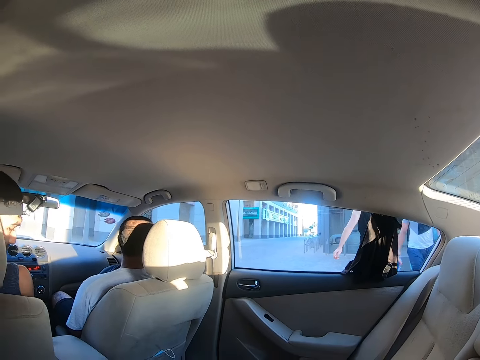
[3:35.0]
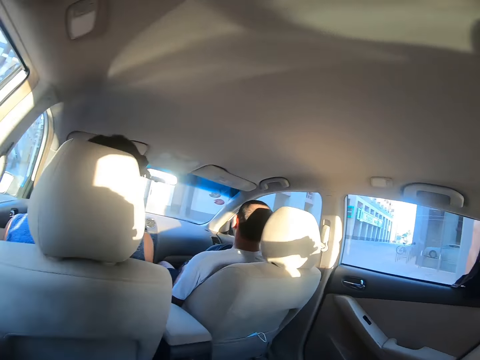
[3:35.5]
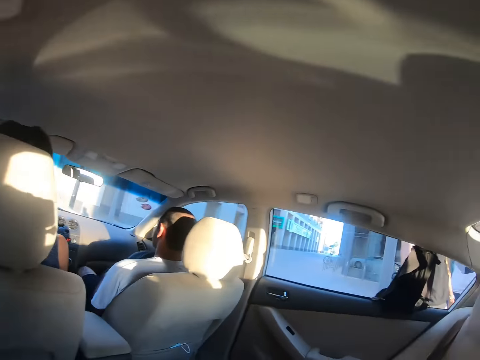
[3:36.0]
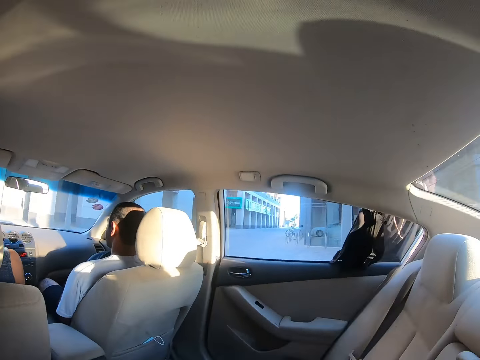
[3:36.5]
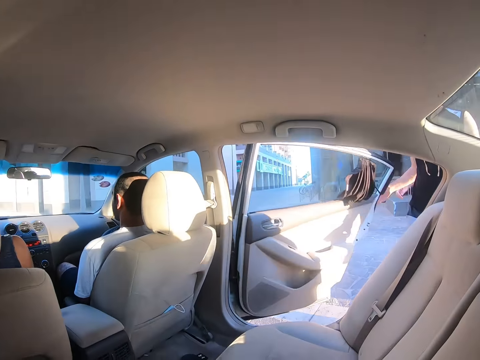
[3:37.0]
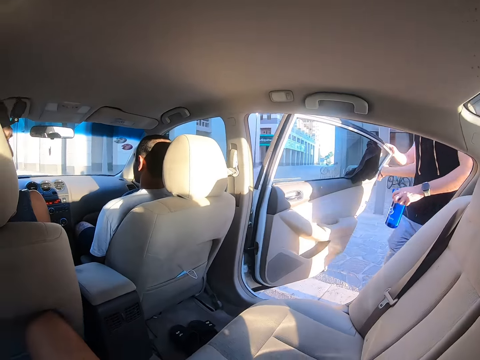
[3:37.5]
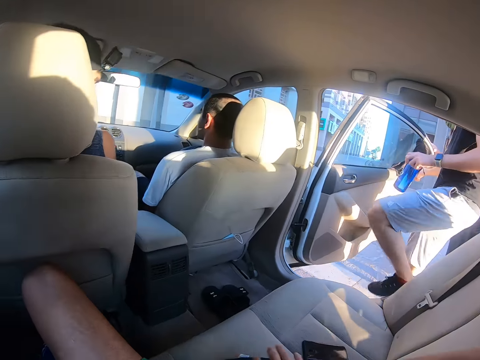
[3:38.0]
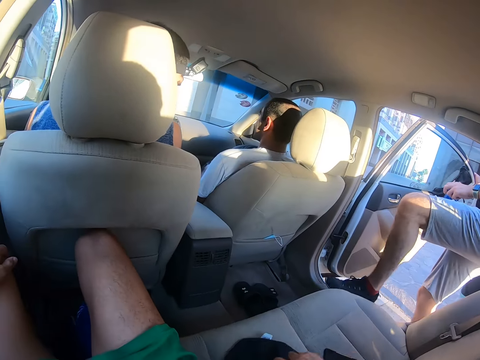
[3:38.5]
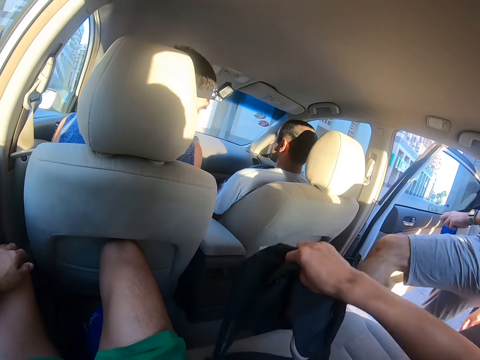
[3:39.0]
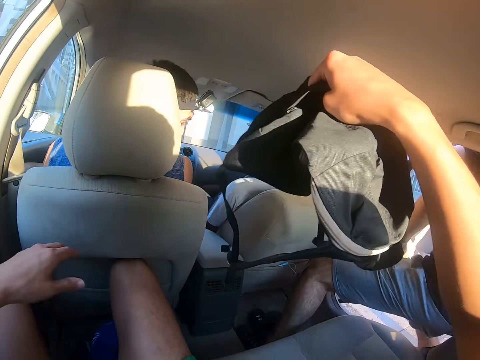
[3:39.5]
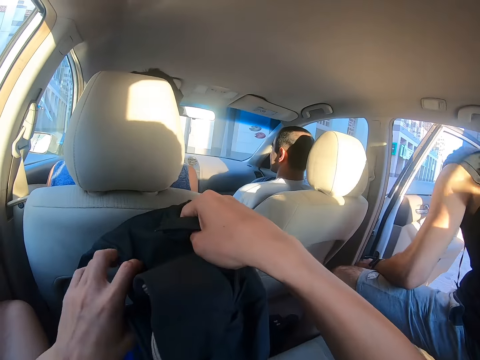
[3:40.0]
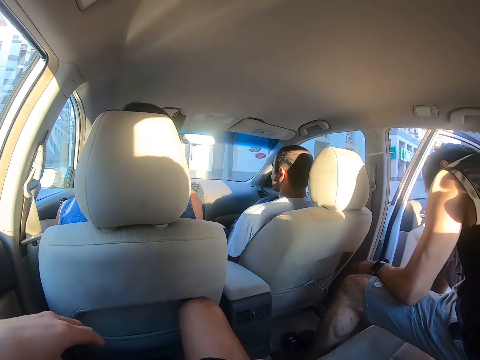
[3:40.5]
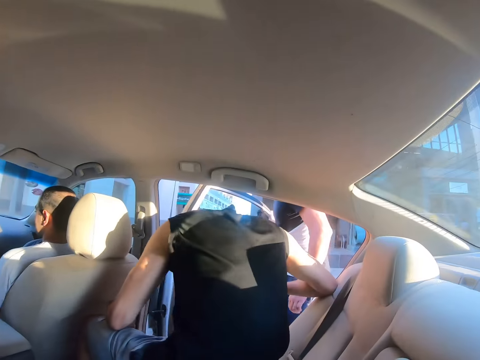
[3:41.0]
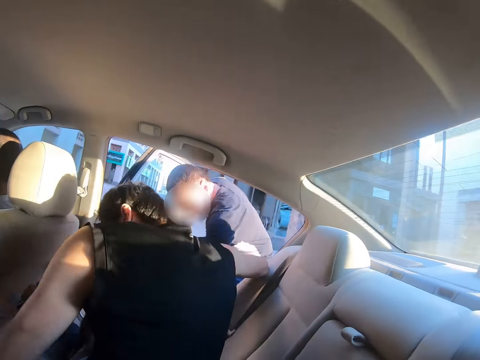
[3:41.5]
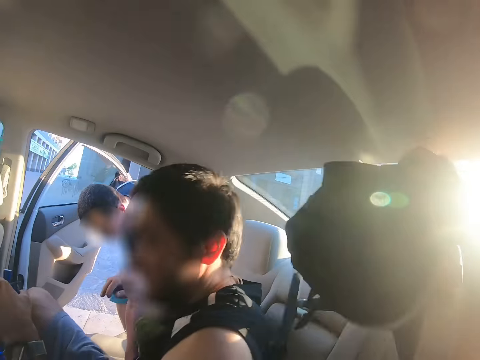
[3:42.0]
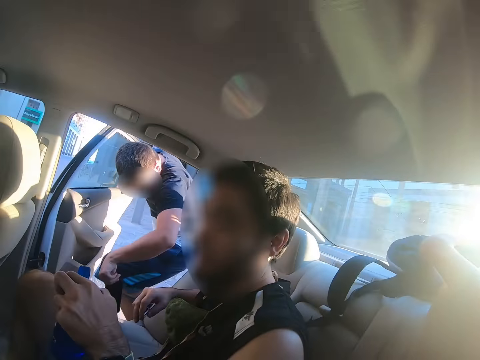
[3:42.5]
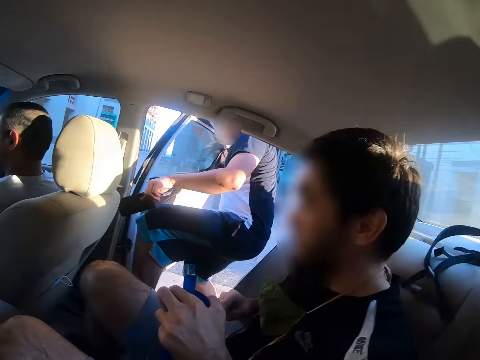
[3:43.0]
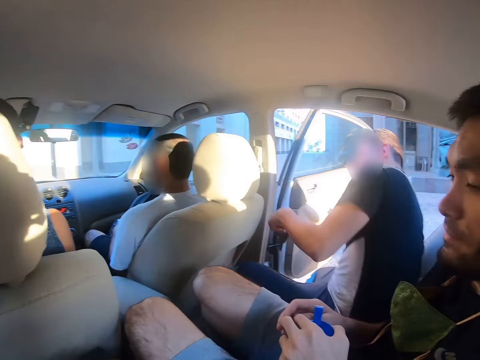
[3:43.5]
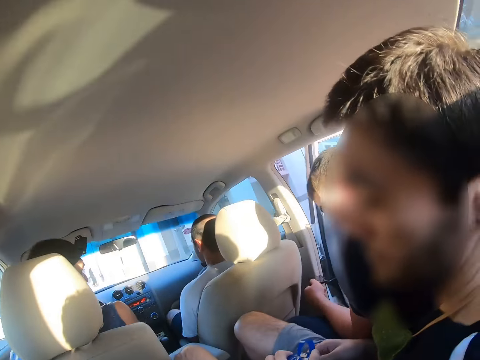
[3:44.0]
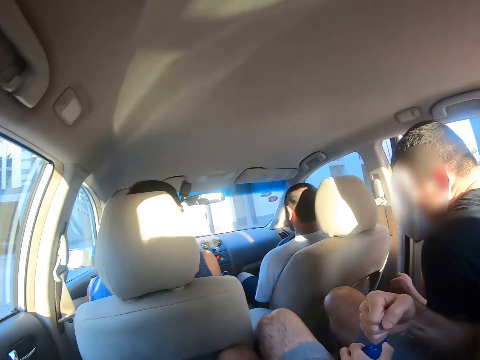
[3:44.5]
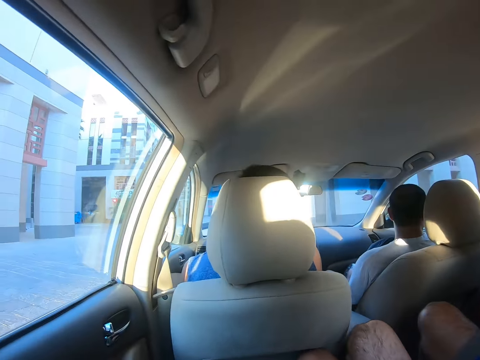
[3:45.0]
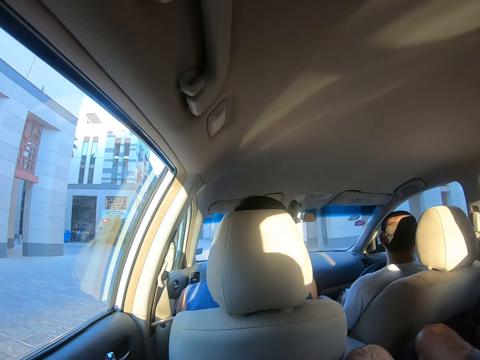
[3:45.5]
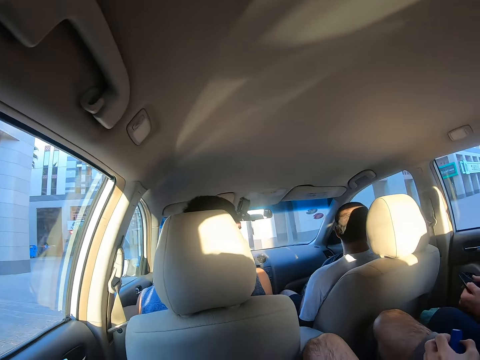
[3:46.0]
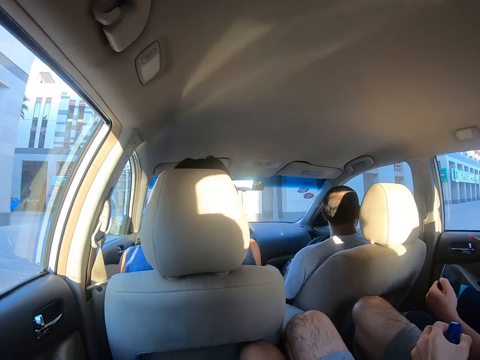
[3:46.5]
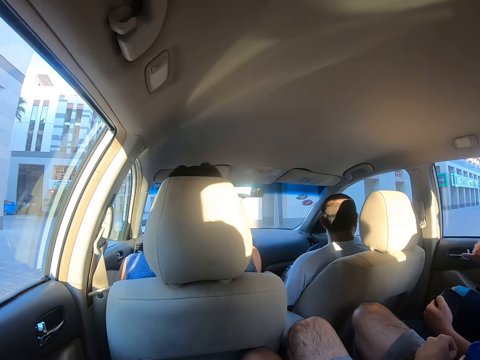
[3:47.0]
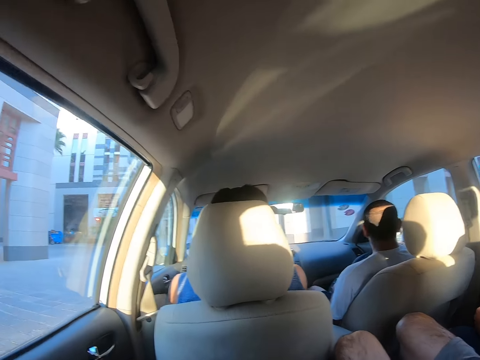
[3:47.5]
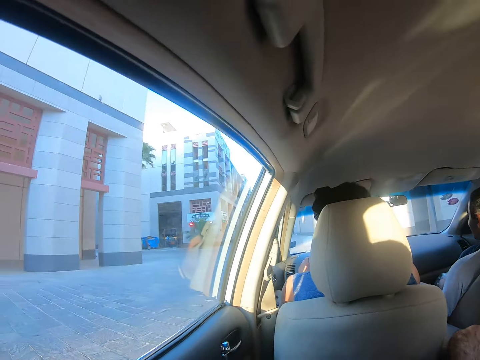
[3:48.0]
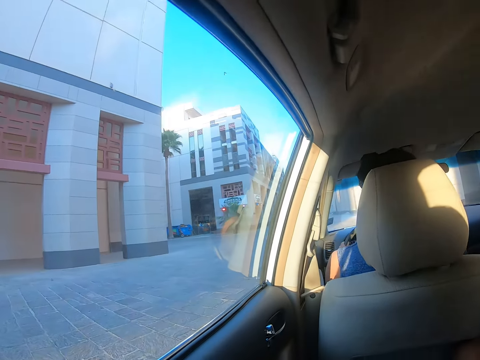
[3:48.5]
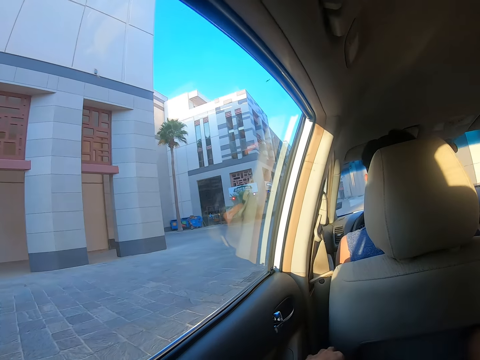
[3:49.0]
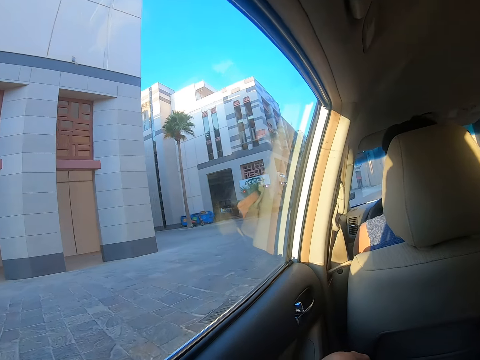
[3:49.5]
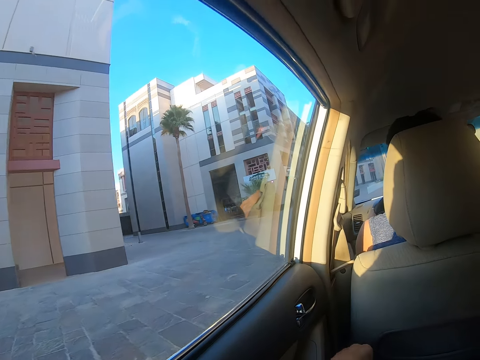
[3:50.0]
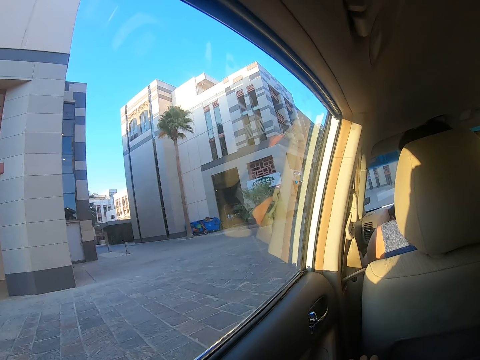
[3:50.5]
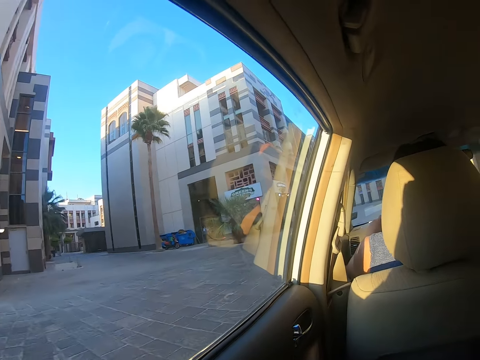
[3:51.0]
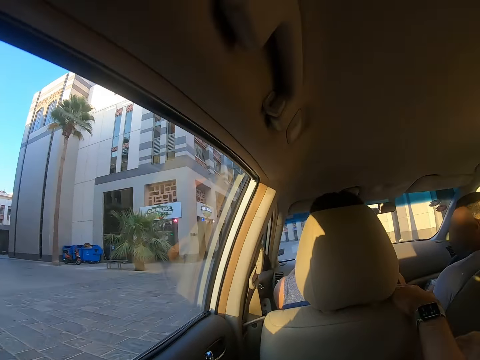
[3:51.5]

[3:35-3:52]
A man walks to the car and opens the car door. He holds a bottle. The camera wearer picks up a bag from the seat. The man gets inside the car. The camera wearer puts the bag on his lap. The man moves in the car. Another man picks up something from the car seat, gets inside the car, and closes the door. The camera wearer looks around. The other man holds his phone. A third man drives the car.

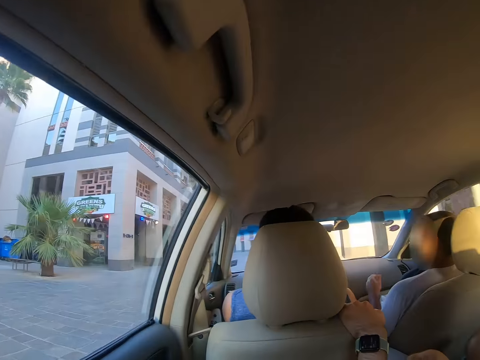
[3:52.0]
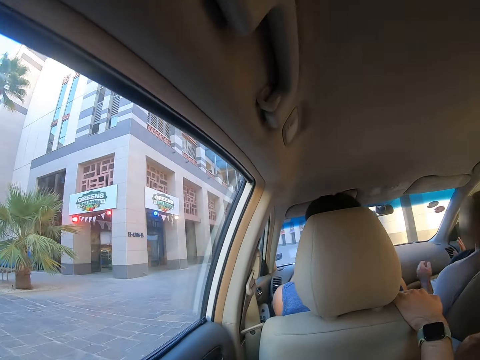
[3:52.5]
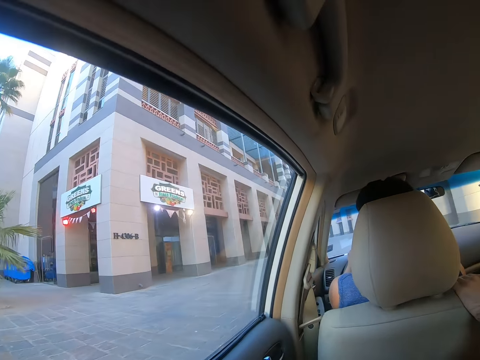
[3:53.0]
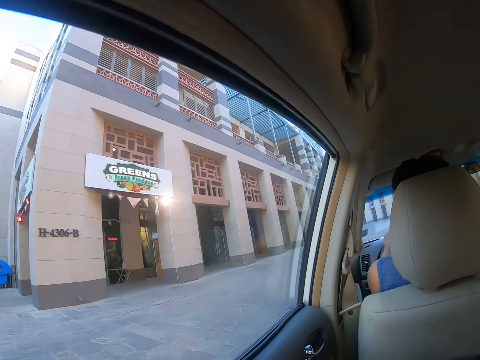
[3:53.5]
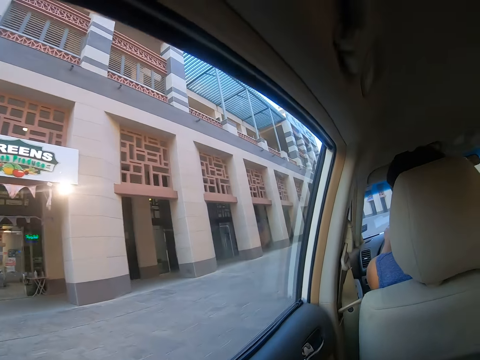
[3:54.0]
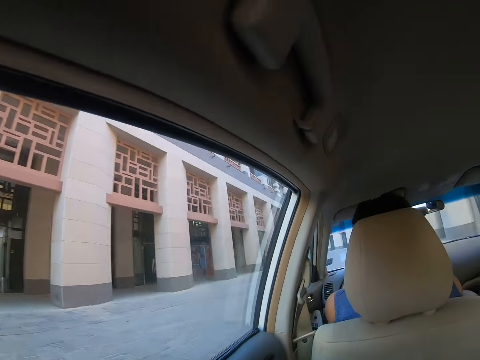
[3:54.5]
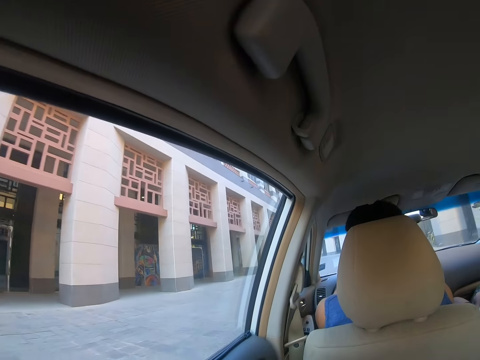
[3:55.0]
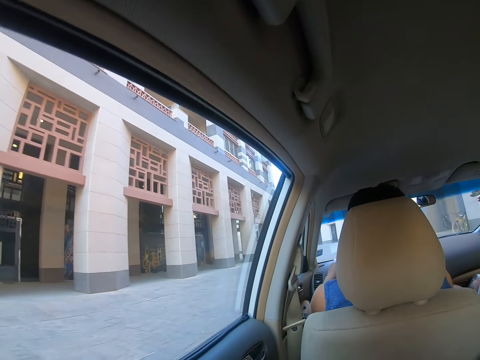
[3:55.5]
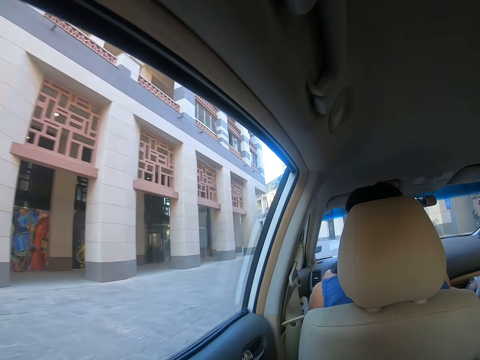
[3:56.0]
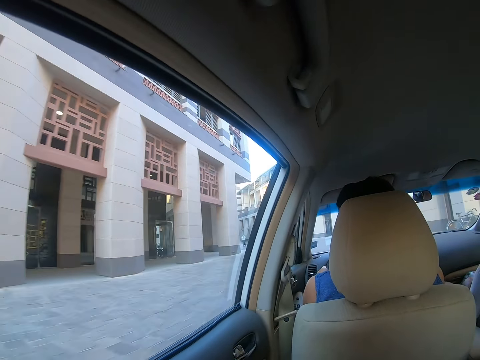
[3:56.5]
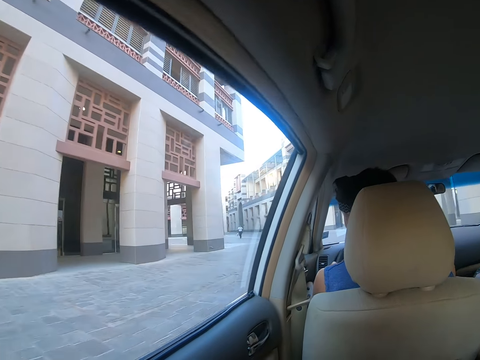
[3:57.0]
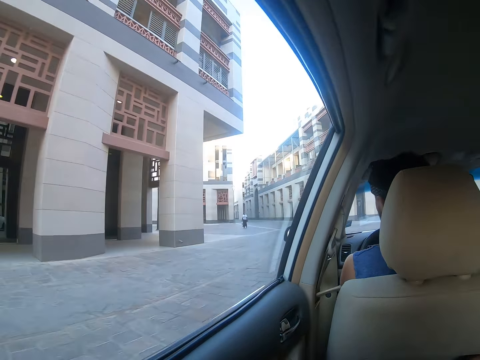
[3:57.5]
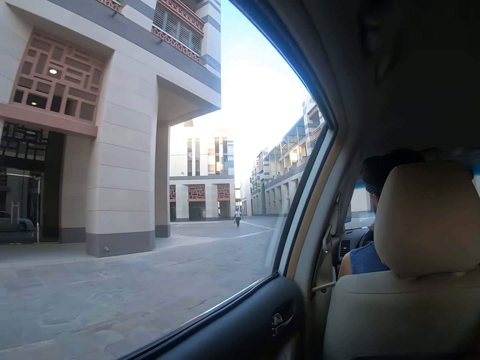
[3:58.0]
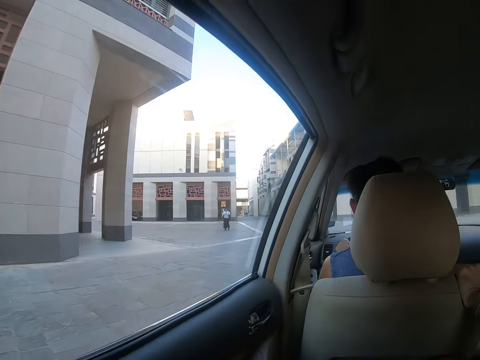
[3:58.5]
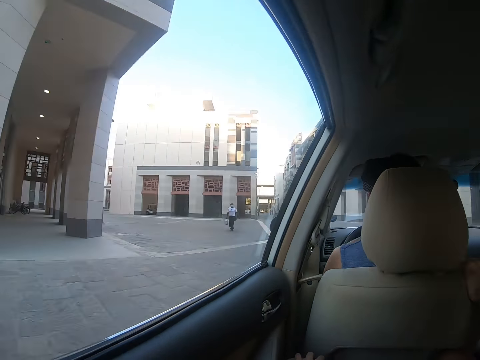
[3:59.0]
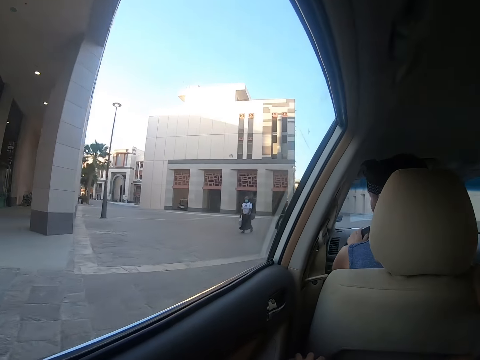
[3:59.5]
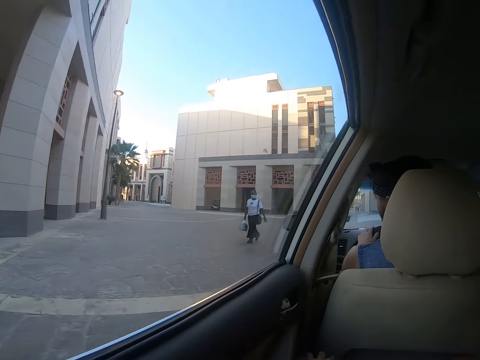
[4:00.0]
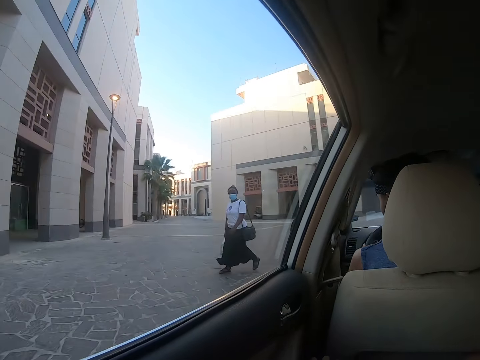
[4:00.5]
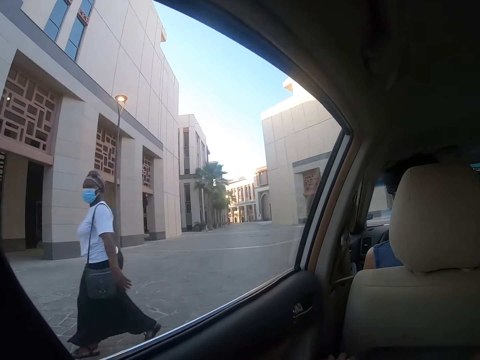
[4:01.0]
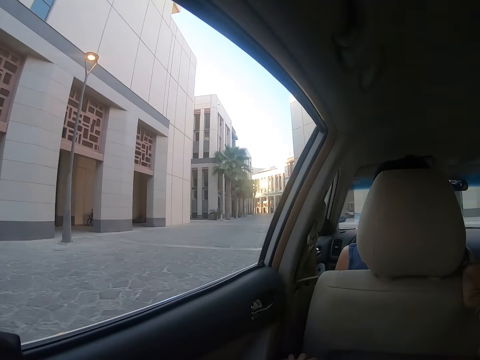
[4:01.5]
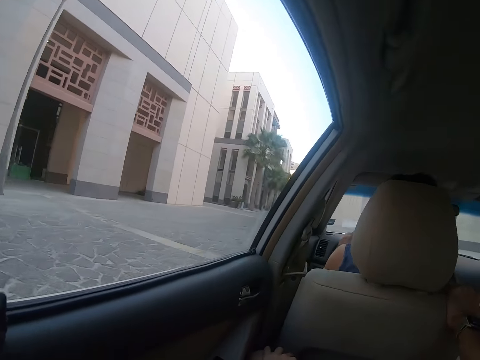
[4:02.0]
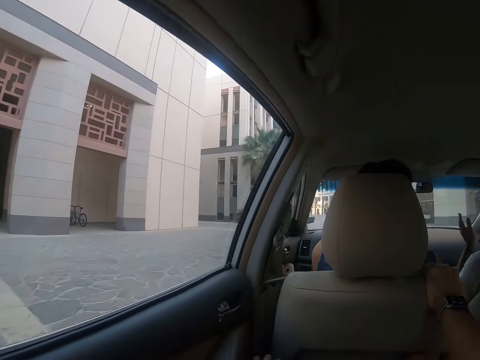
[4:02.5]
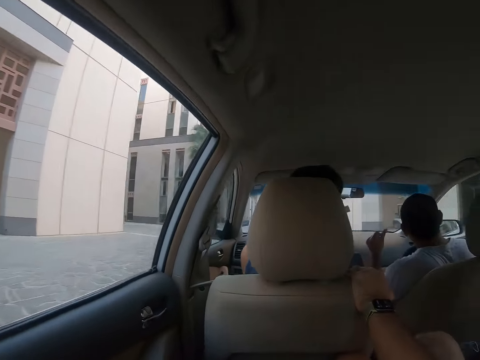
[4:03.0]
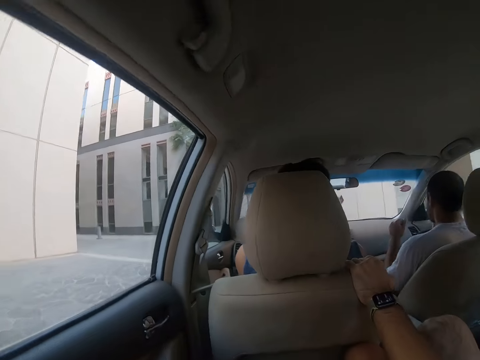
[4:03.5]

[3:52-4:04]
A man moves his hand. Another man holds the car seat and lets go of the car seat. A person drives the car. A lady walks past the car.
